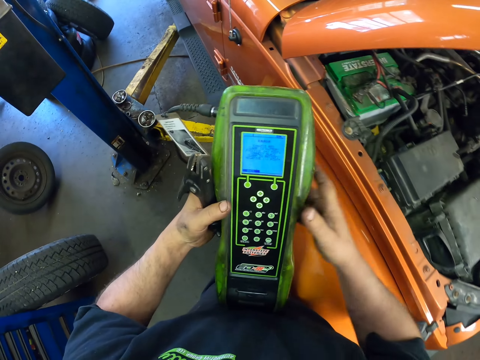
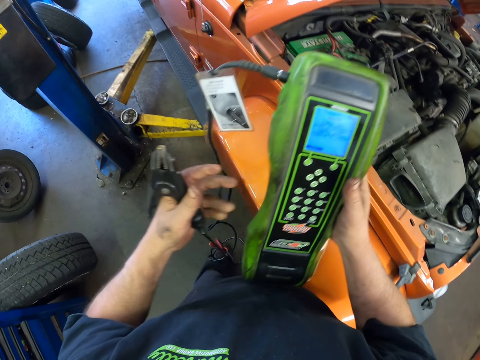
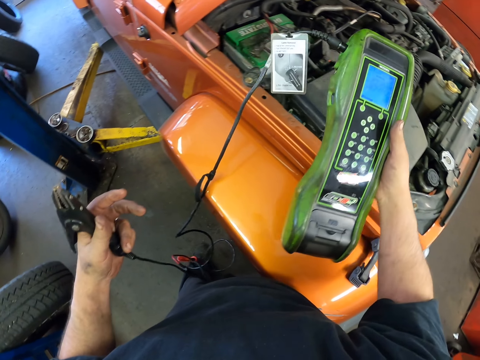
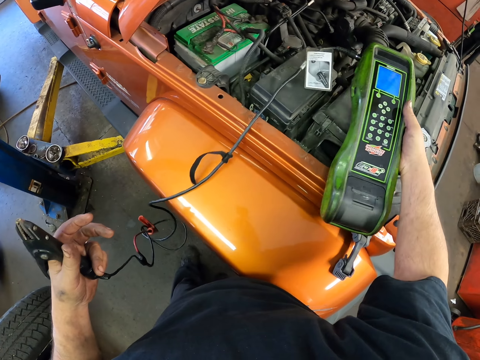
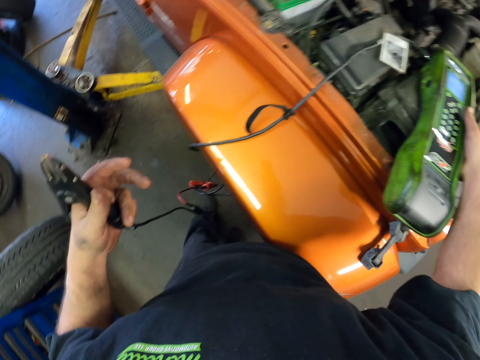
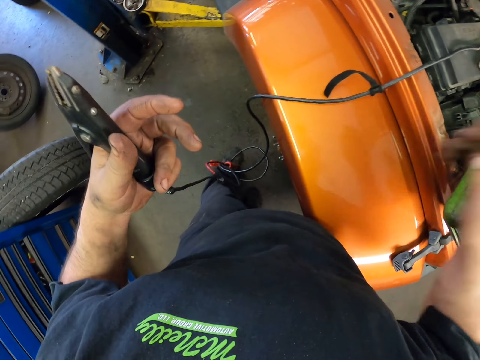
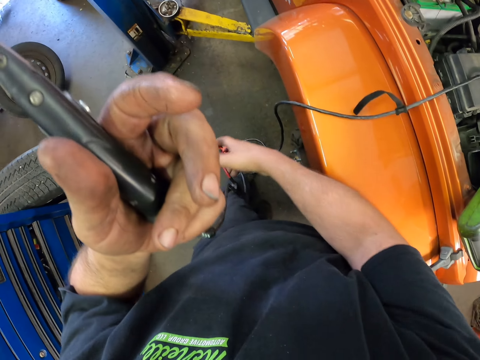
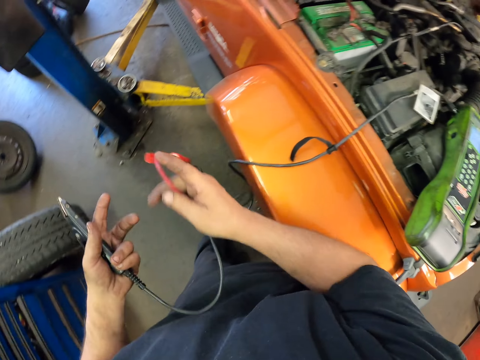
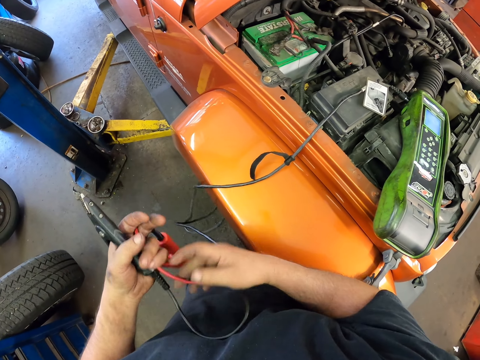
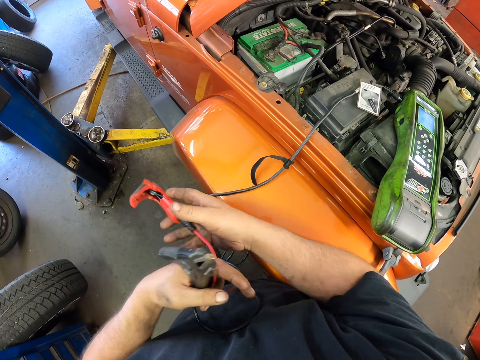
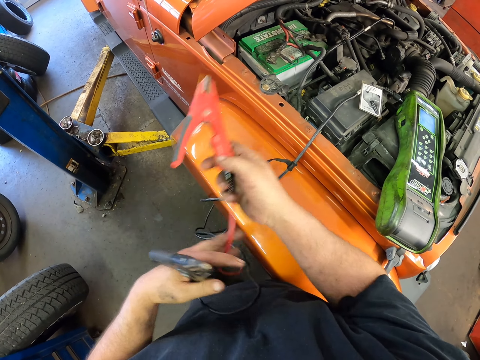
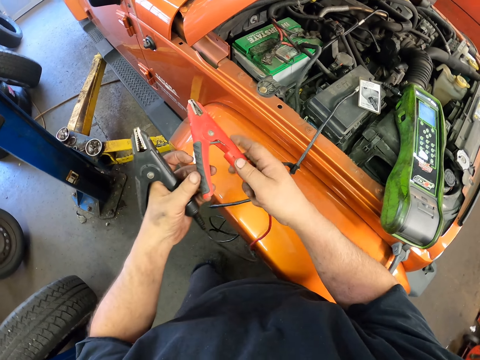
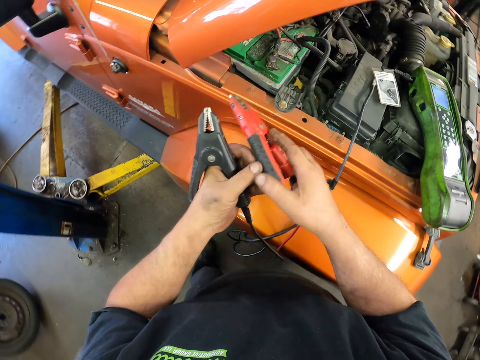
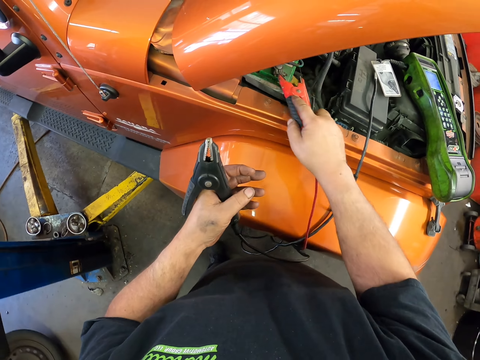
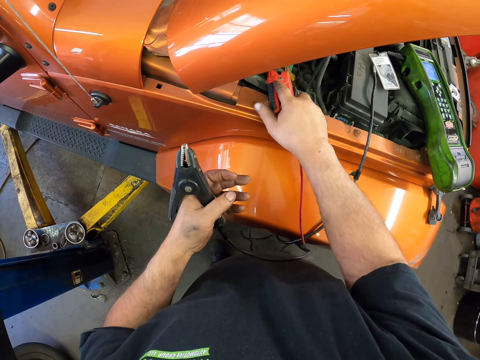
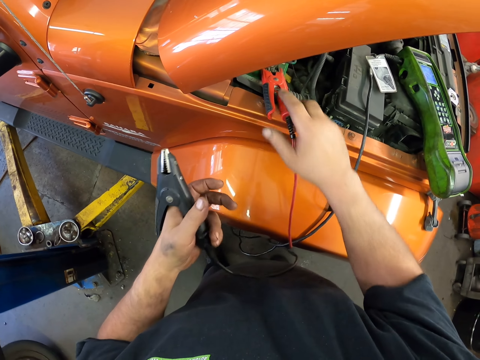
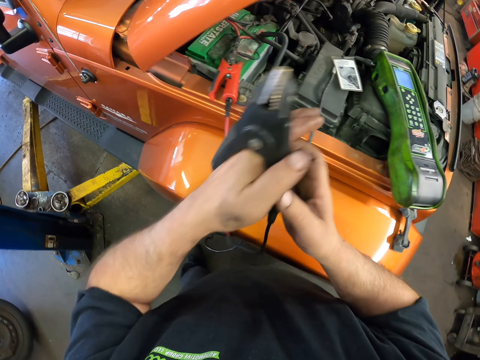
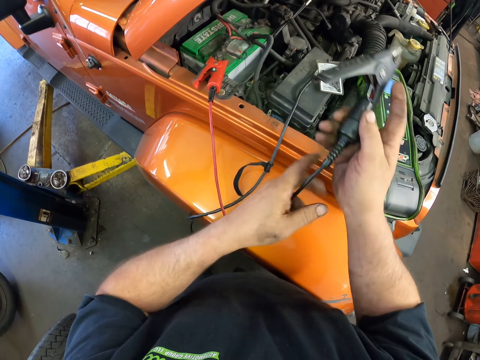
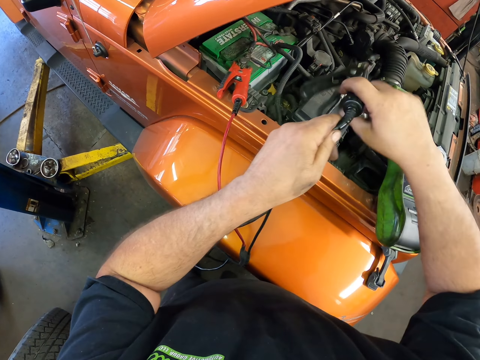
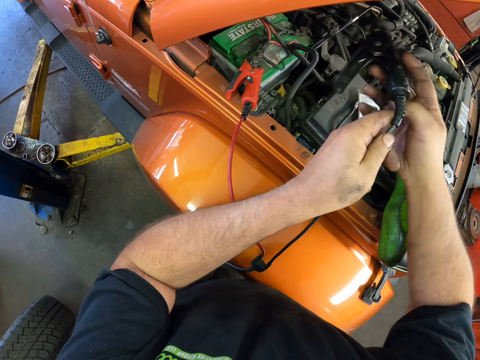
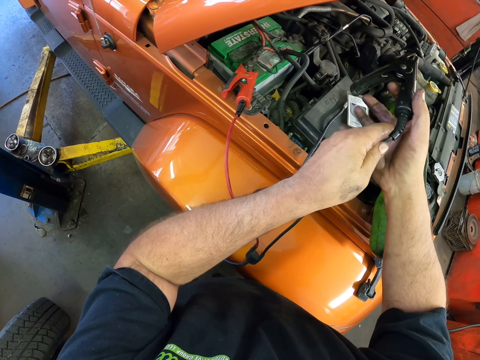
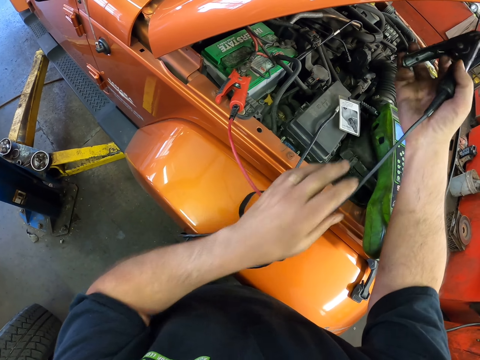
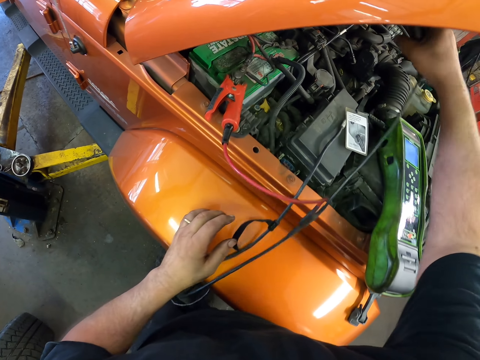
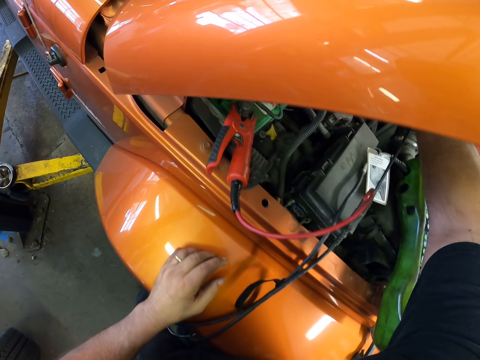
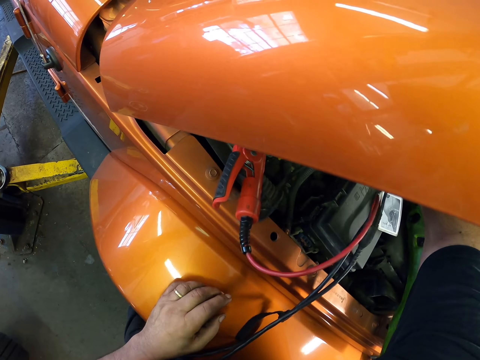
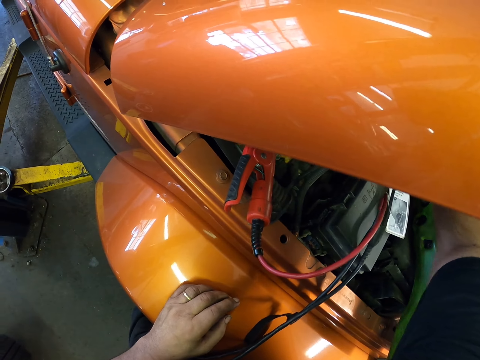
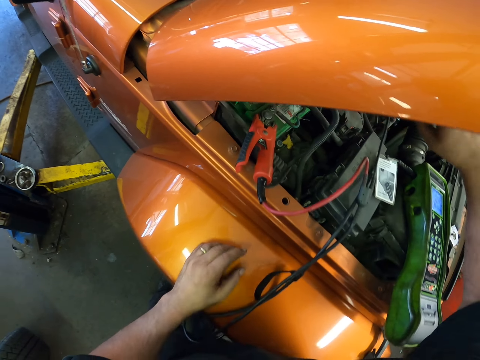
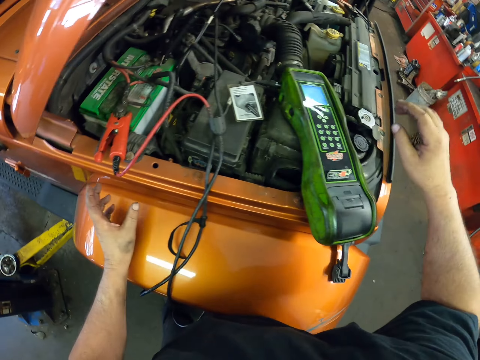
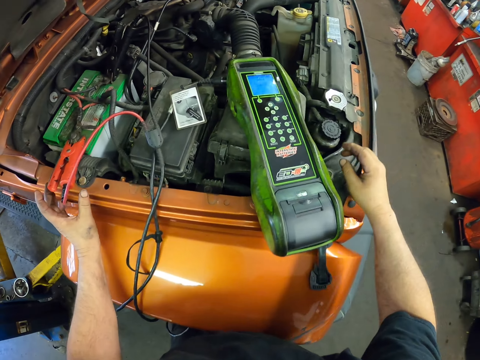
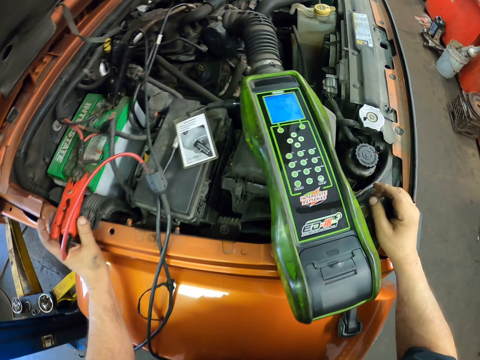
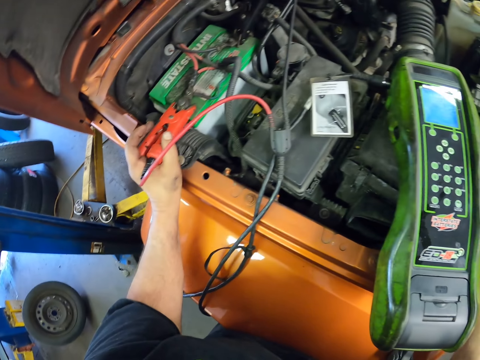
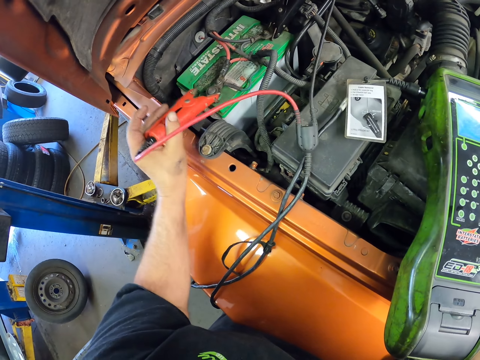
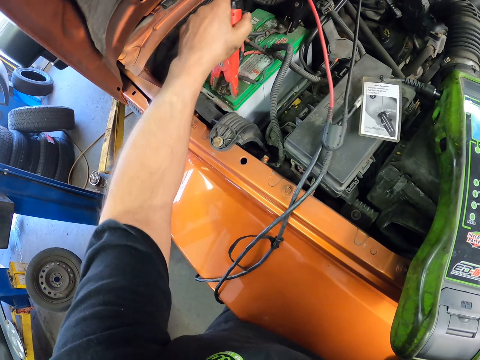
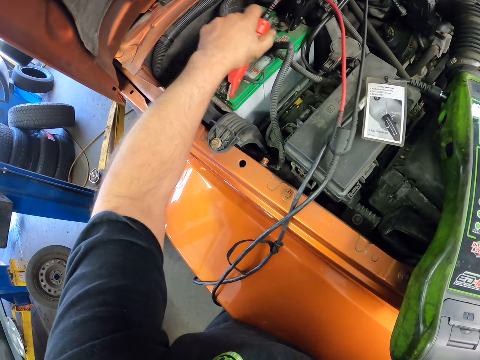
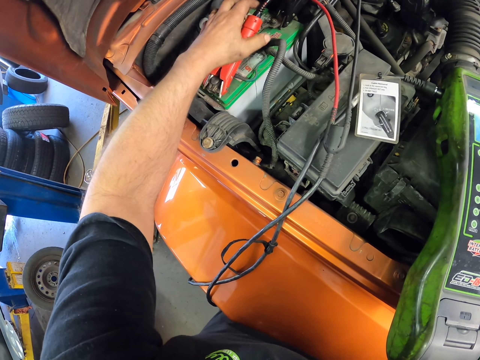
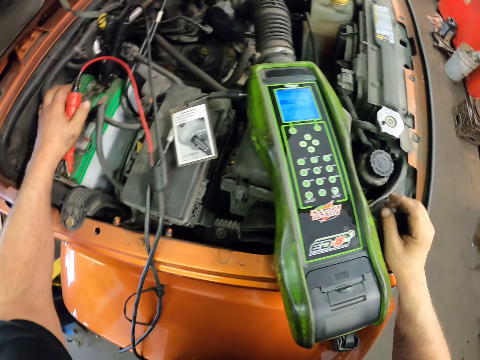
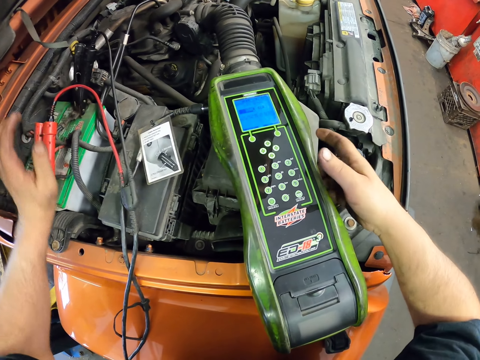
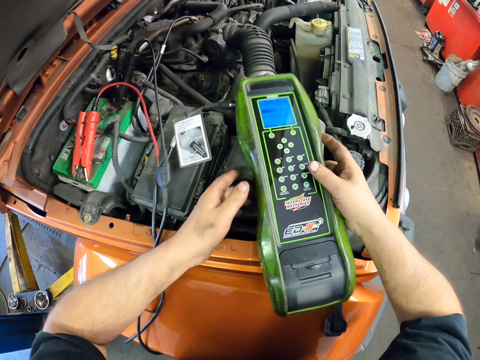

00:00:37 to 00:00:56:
The camera wearer touches a wire. They put the diagnostic on the engine. They attach the plug on the battery. They place the clippers on the engine. They pick up the diagnostic.

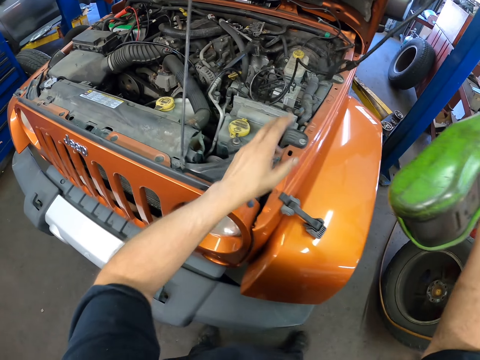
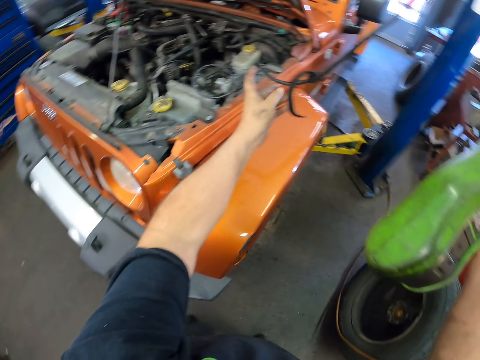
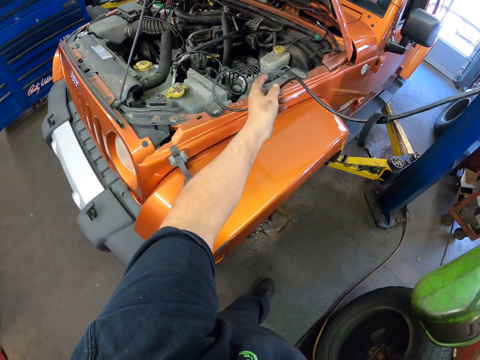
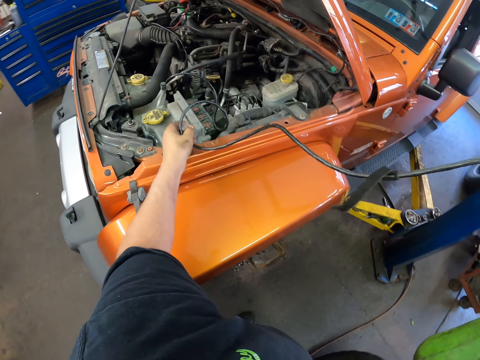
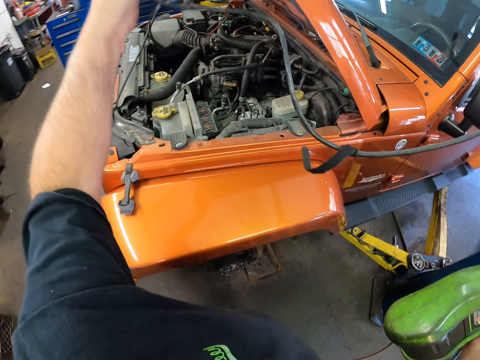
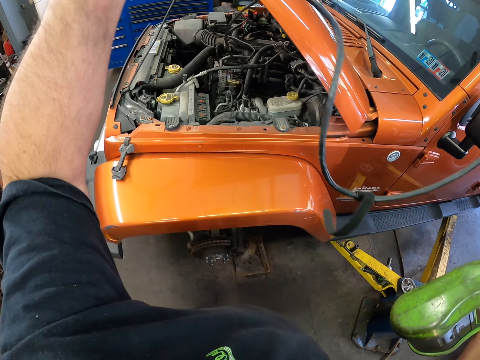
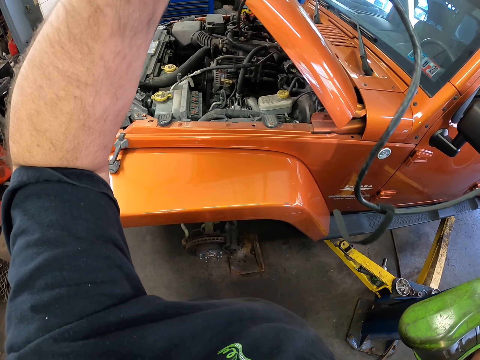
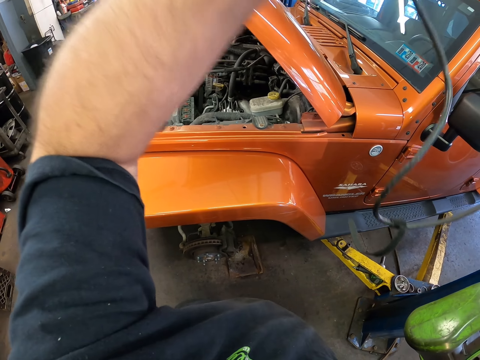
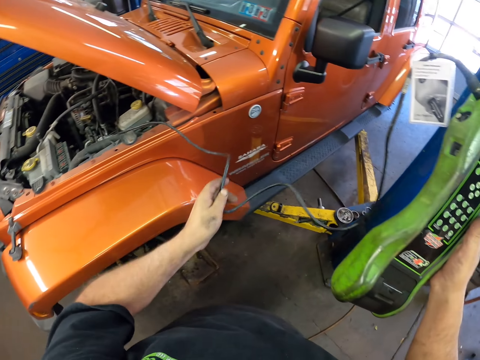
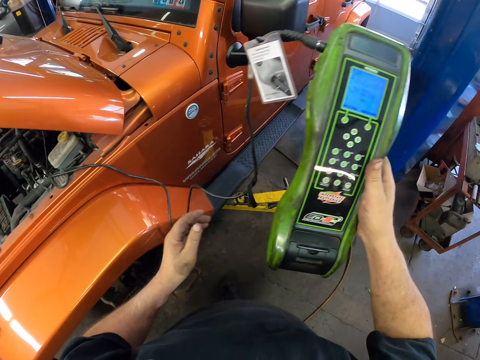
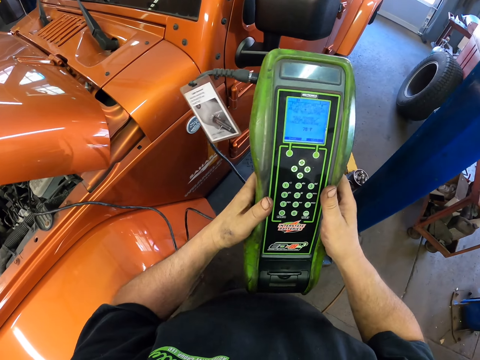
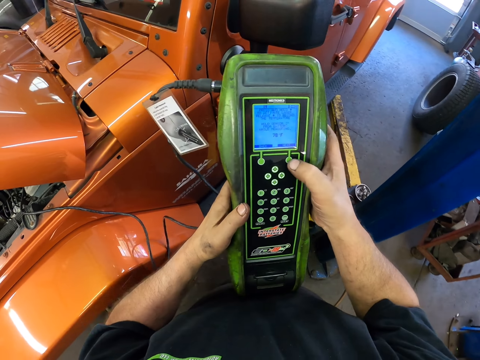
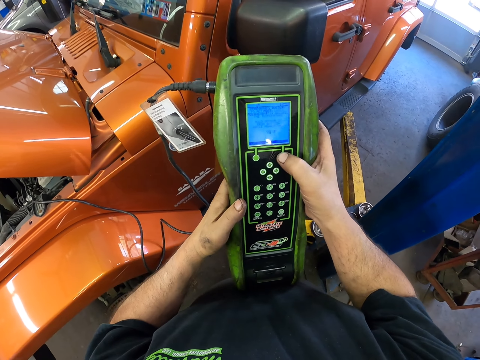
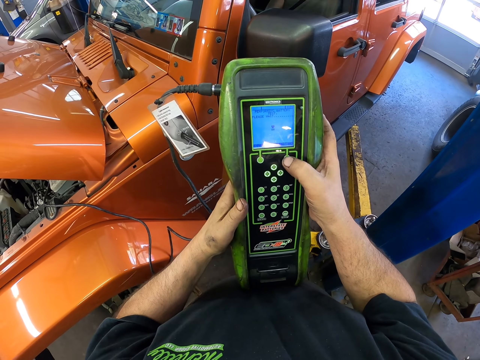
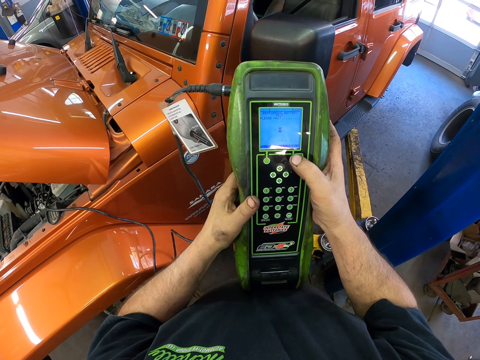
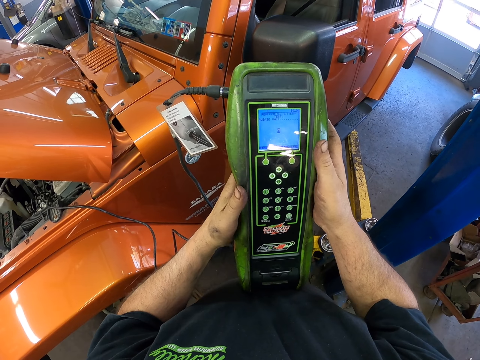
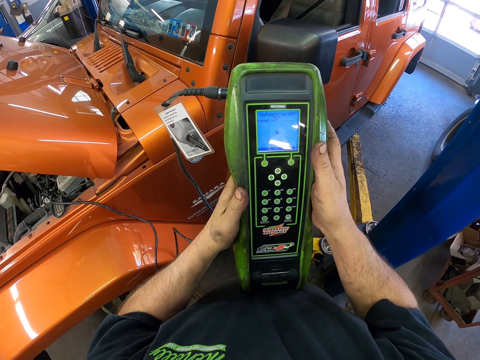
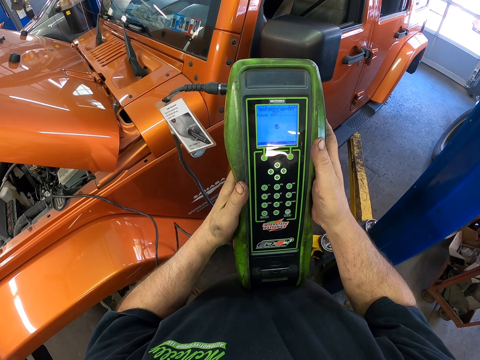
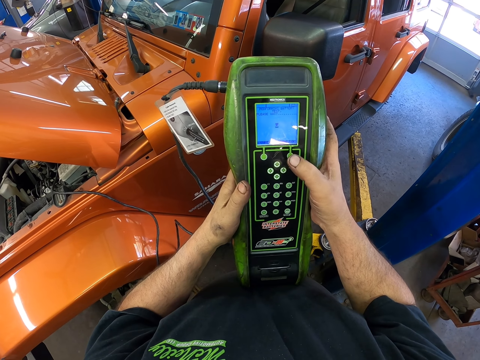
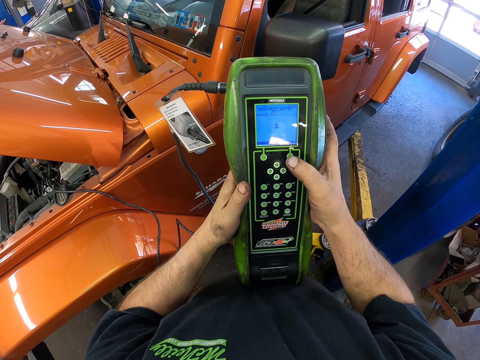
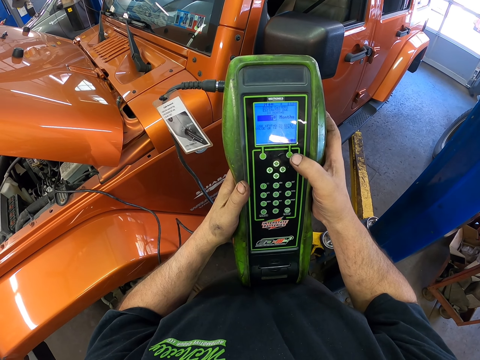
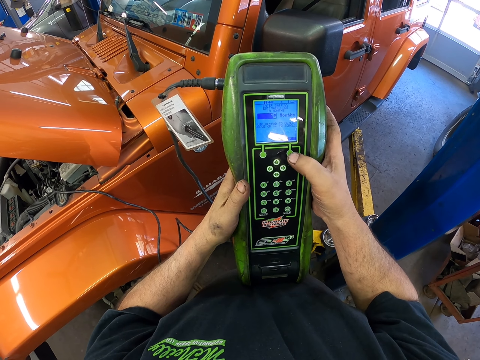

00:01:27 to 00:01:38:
The camera wearer holds a wire. They dial the diagnostic.
